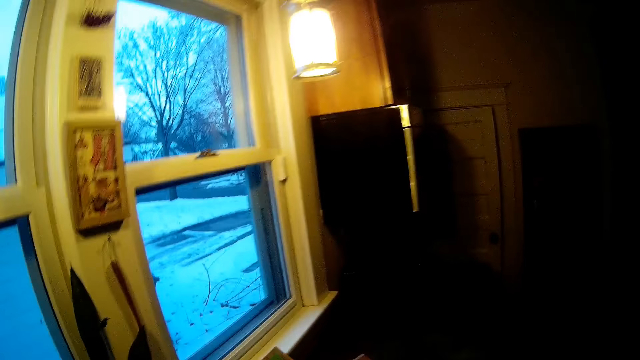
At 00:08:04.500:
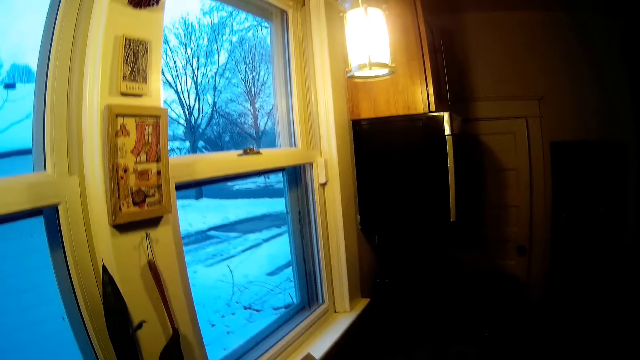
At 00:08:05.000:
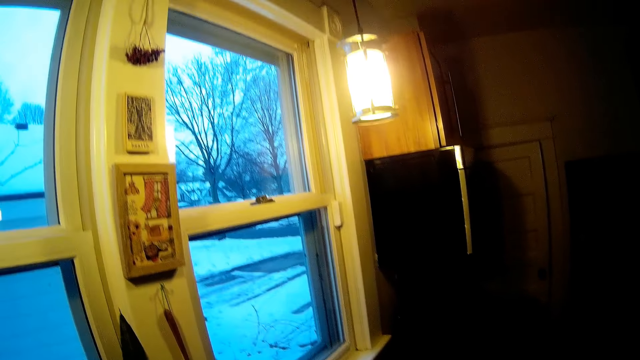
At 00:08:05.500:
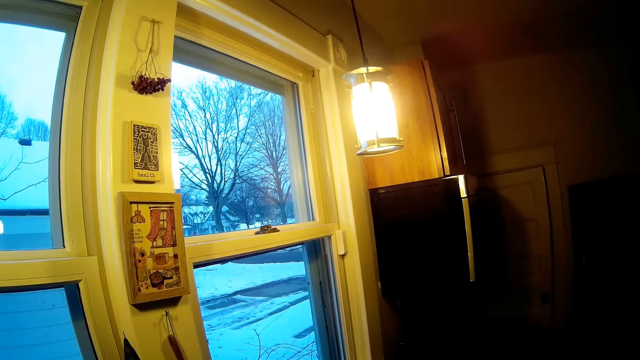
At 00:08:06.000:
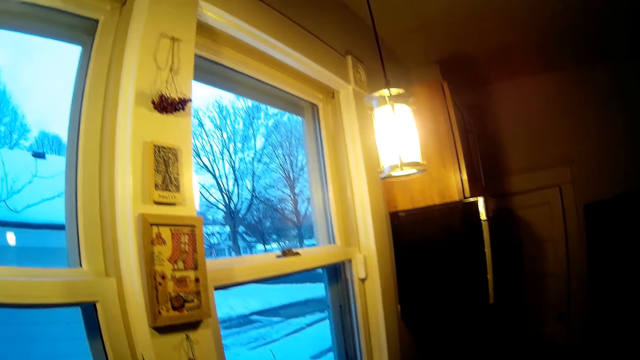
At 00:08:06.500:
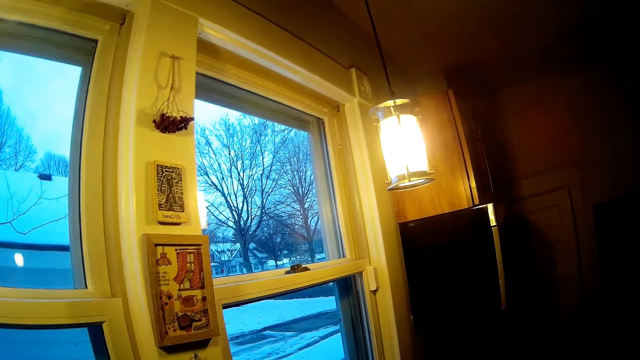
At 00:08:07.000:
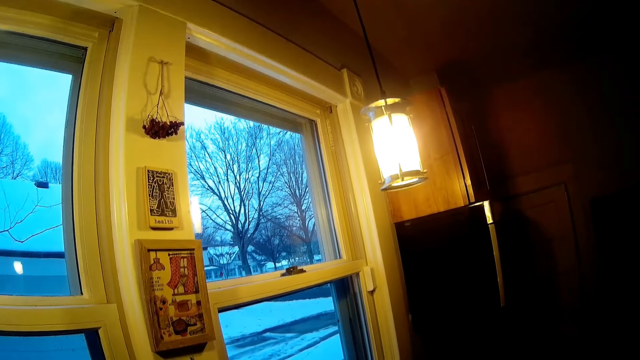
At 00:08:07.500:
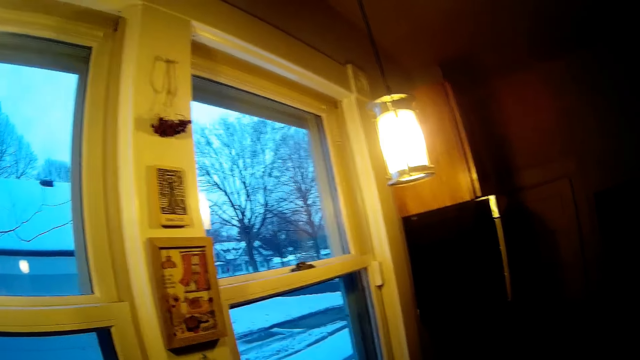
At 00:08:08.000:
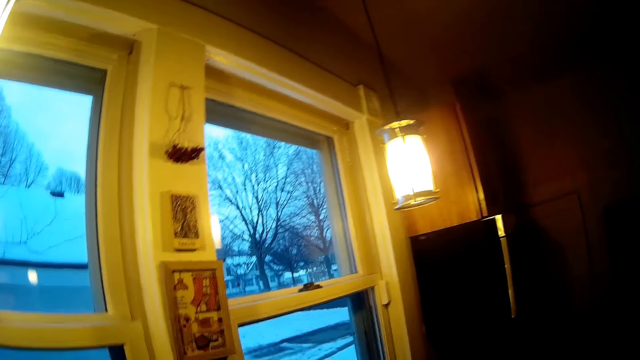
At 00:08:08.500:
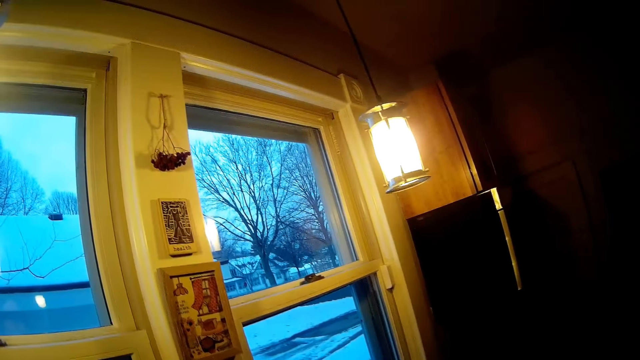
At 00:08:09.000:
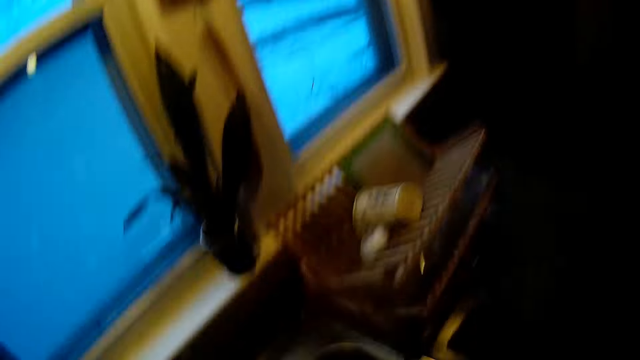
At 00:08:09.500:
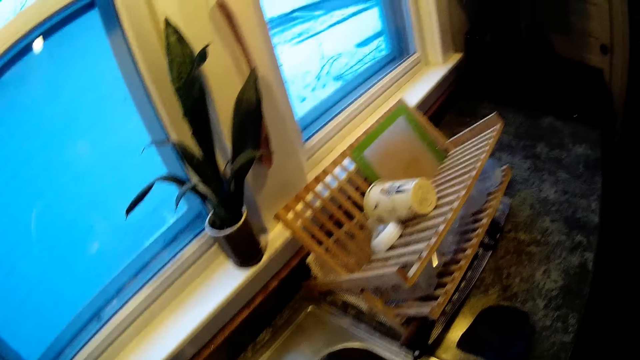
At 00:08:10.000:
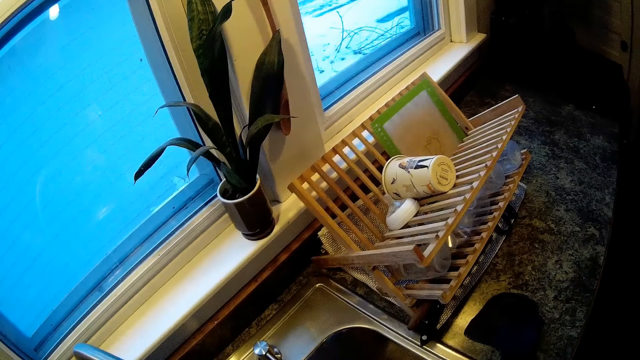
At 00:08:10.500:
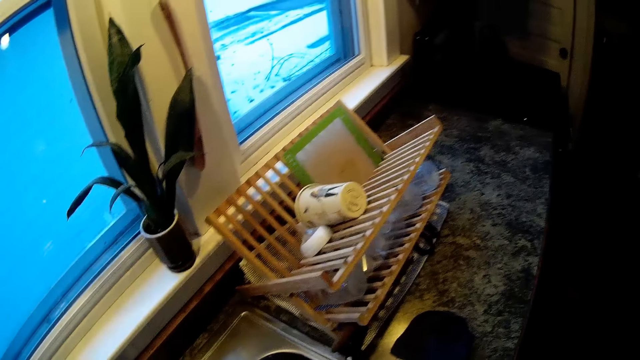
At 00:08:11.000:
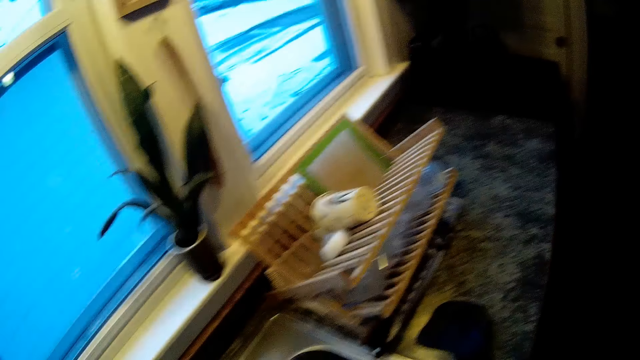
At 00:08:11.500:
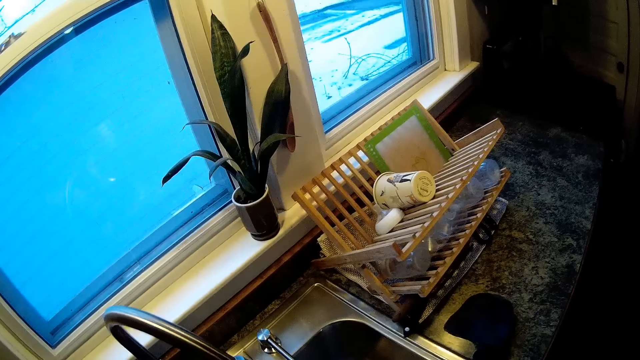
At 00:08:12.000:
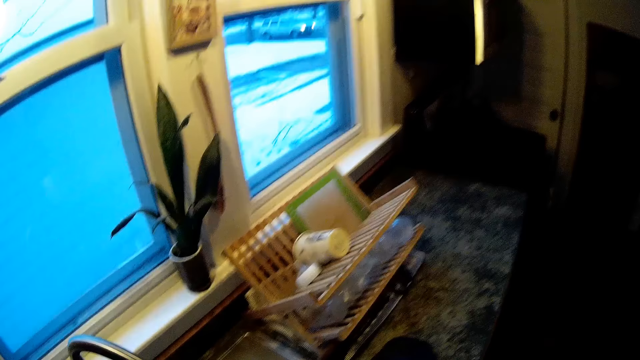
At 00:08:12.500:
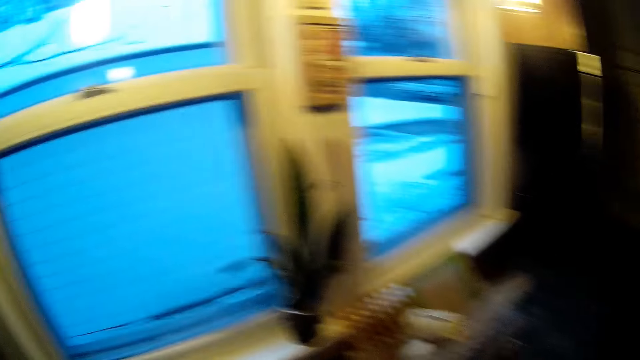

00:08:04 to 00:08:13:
The camera wearer does something.

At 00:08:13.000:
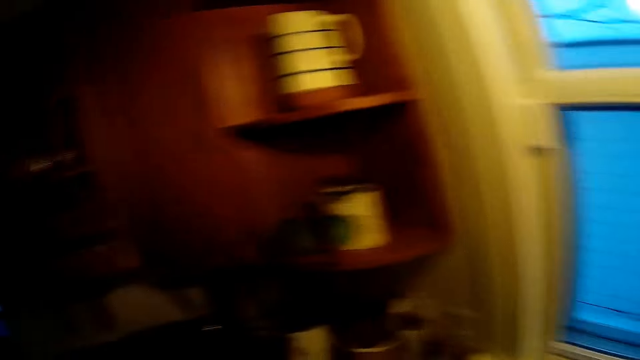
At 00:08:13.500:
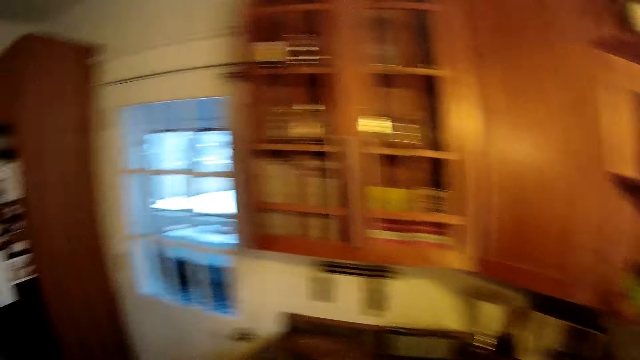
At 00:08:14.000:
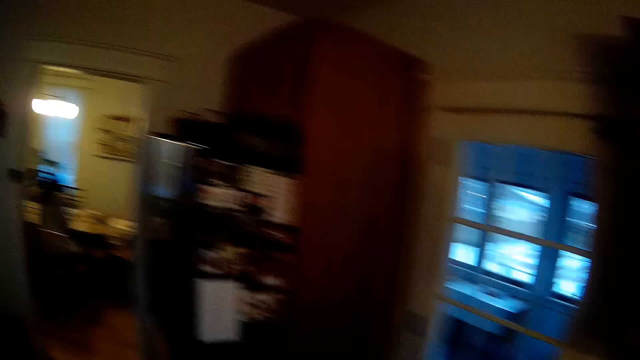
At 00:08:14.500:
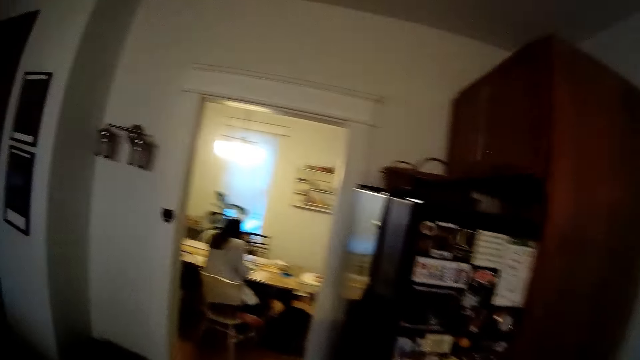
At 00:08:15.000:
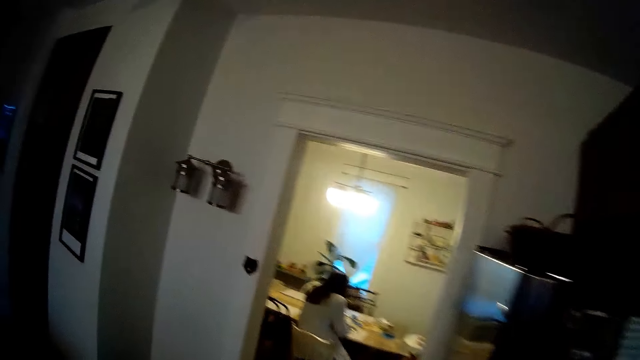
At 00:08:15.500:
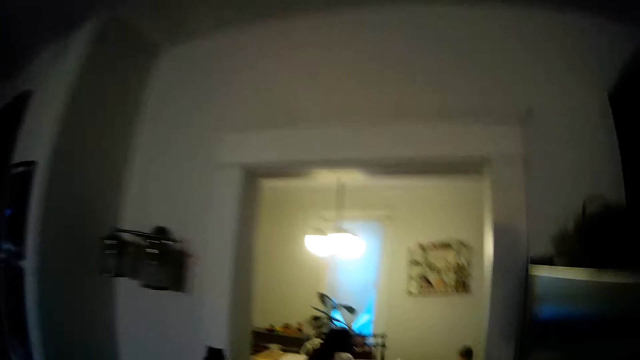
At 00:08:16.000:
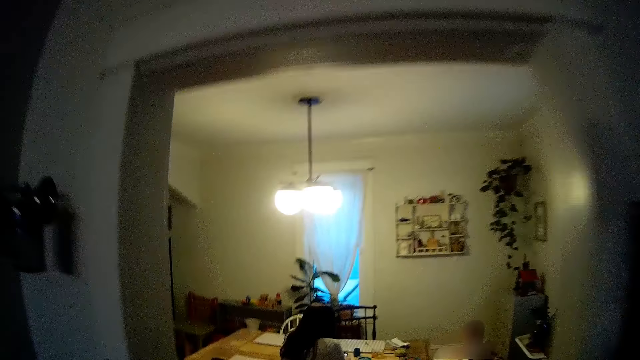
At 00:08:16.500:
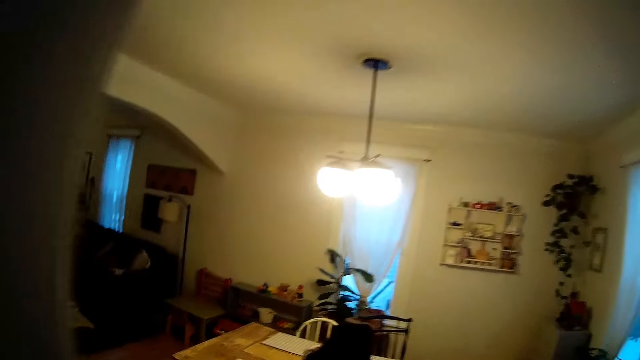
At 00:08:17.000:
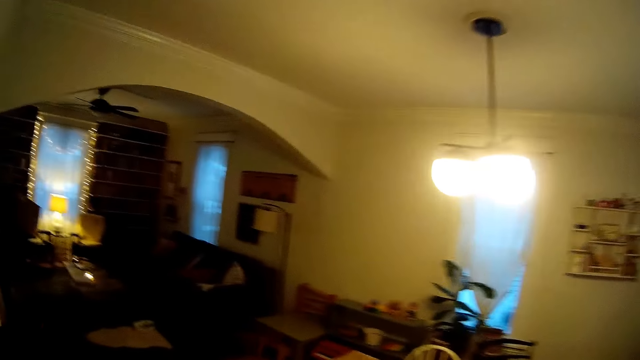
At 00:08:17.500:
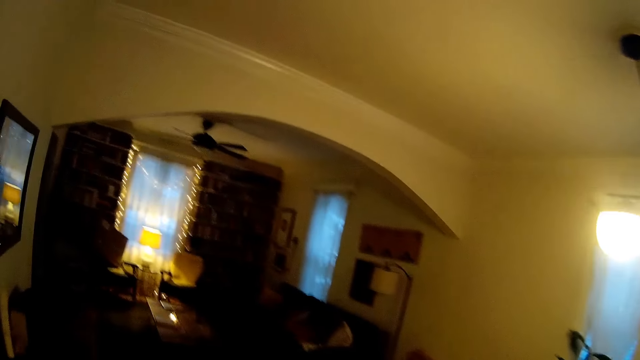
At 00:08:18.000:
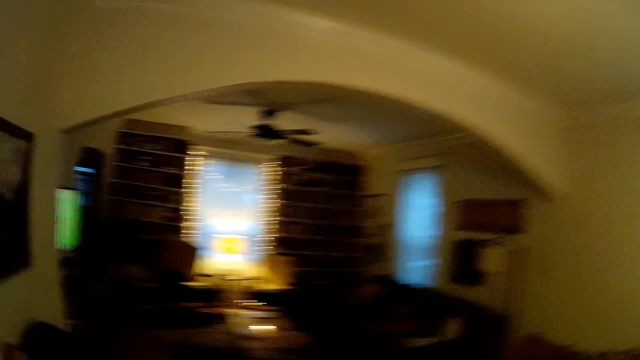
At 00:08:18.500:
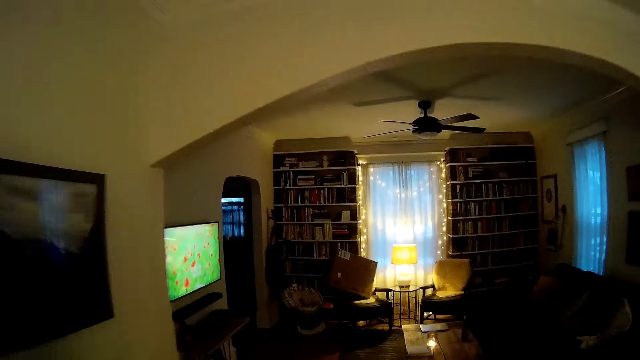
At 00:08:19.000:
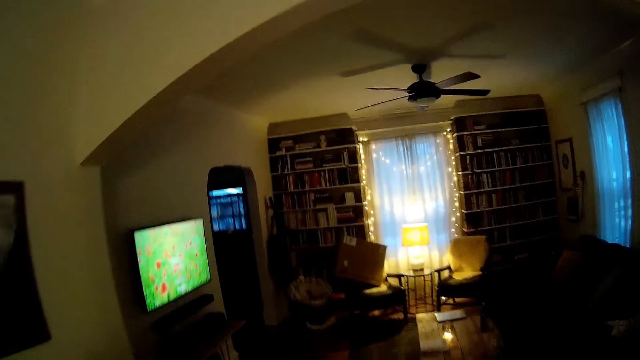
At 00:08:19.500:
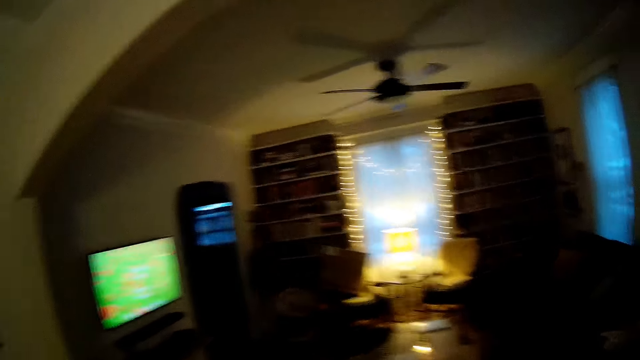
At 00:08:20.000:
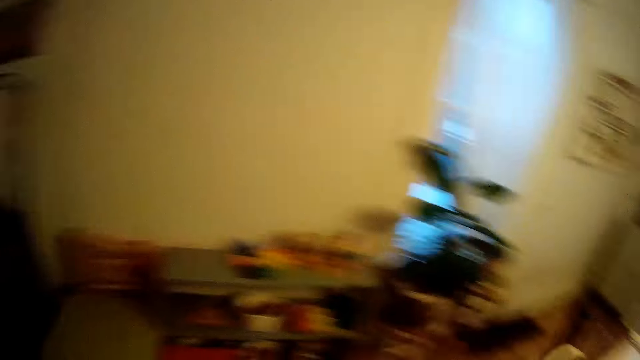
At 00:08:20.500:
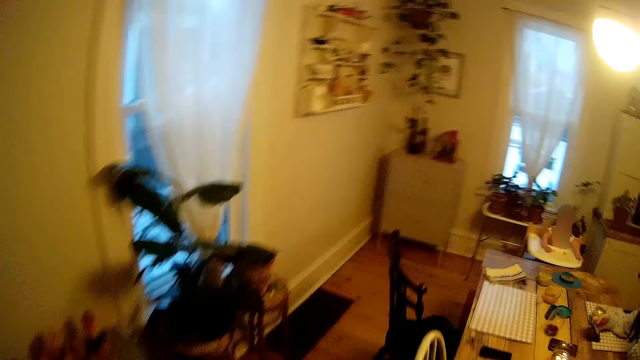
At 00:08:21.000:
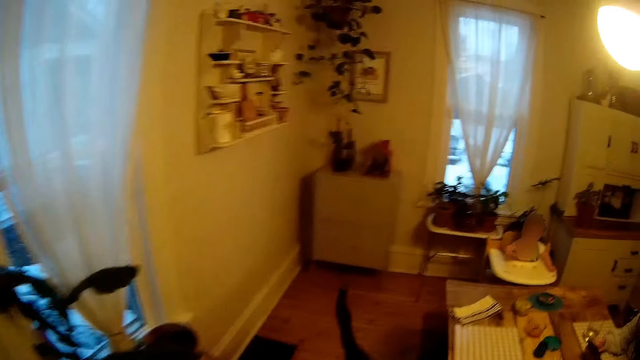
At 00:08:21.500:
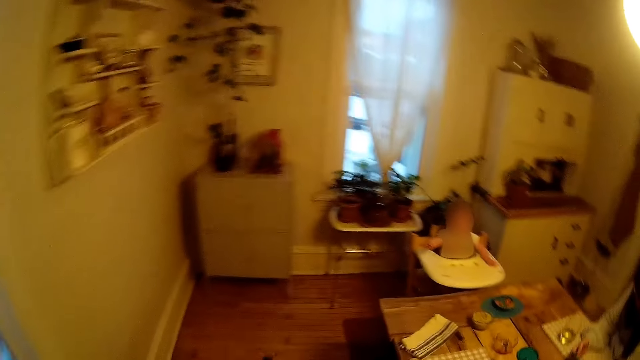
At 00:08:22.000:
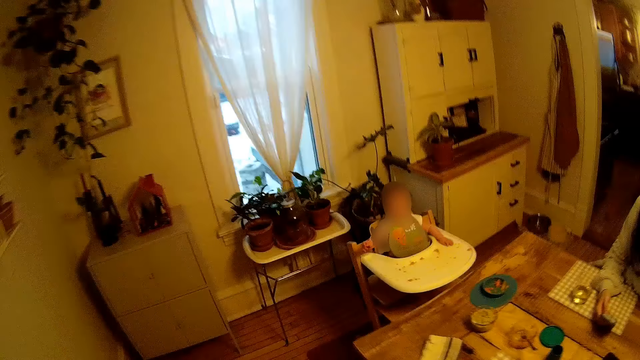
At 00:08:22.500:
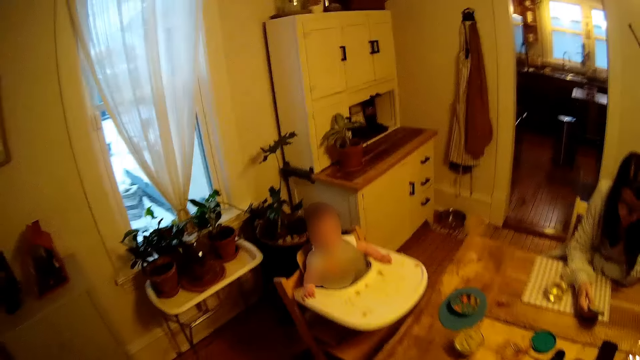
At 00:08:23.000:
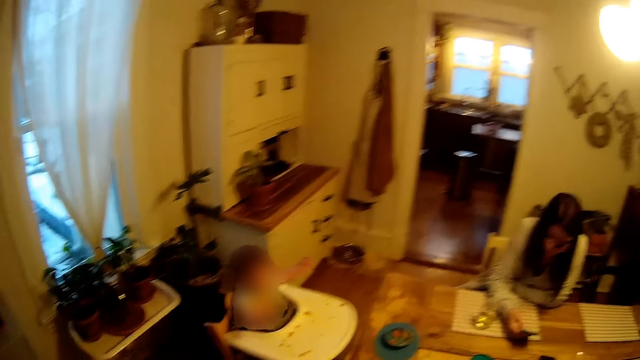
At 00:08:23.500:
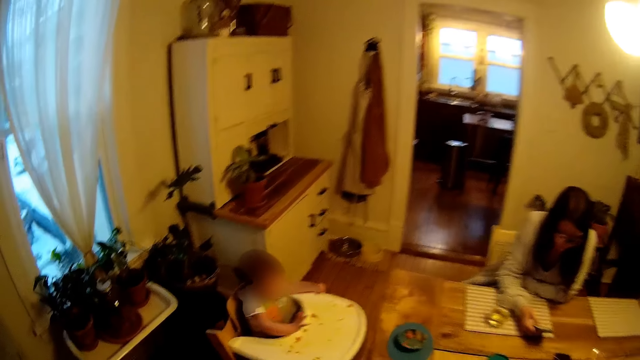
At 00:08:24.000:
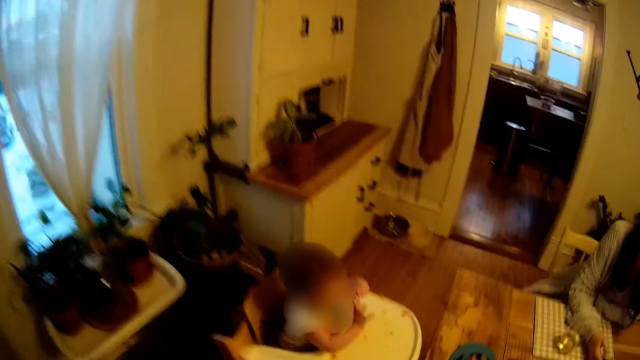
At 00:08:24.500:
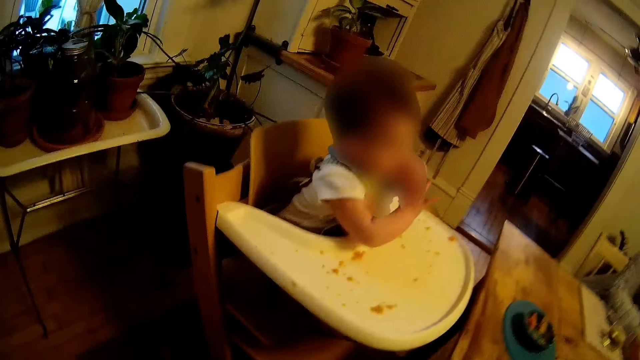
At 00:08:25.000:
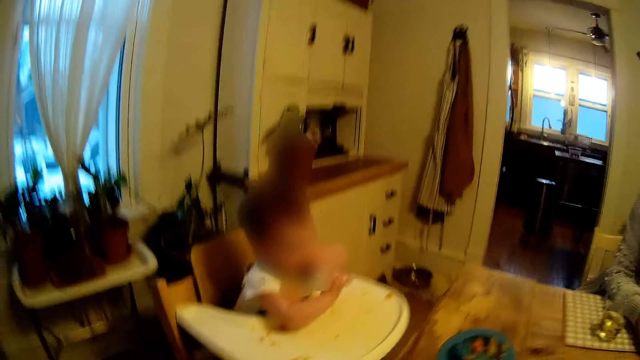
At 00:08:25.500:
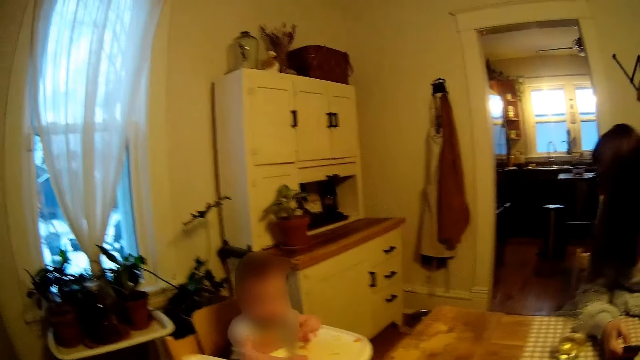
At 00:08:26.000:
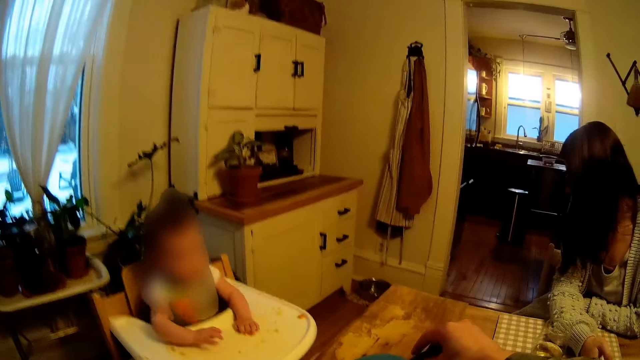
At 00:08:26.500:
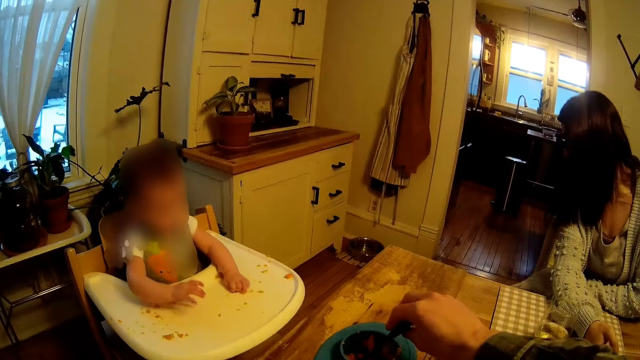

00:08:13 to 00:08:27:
The camera wearer moves around. The baby plays with both hands. The camera wearer sits.
